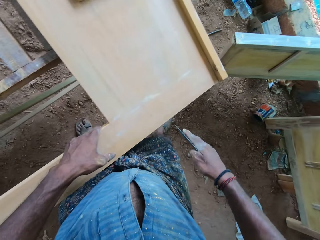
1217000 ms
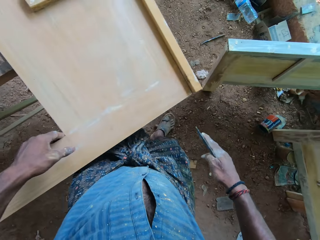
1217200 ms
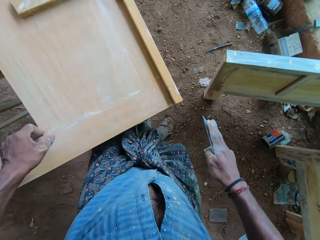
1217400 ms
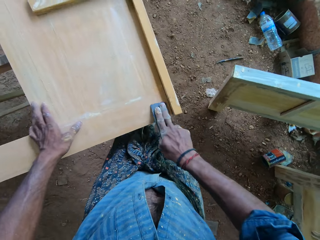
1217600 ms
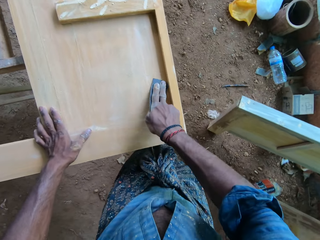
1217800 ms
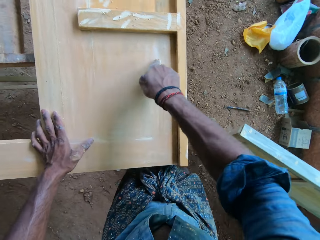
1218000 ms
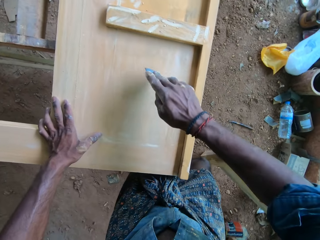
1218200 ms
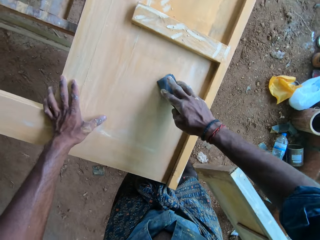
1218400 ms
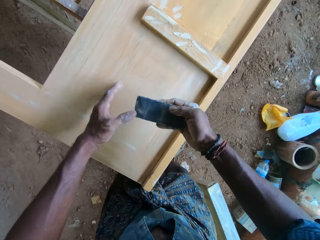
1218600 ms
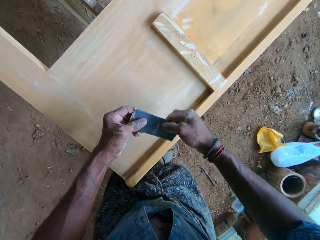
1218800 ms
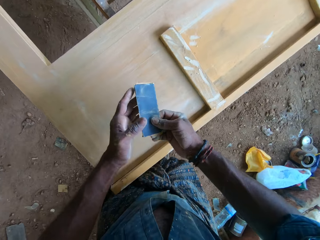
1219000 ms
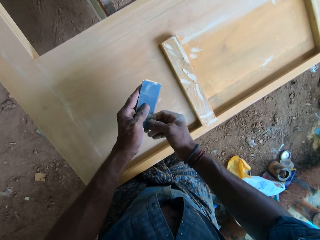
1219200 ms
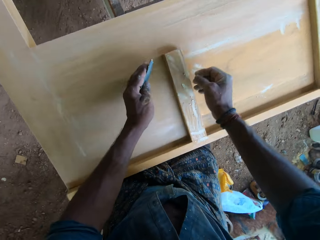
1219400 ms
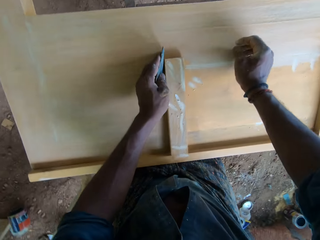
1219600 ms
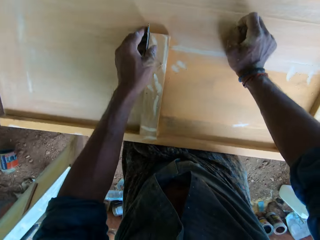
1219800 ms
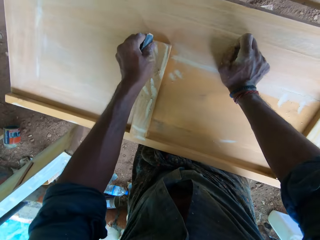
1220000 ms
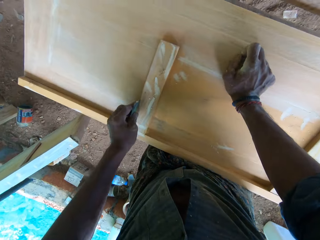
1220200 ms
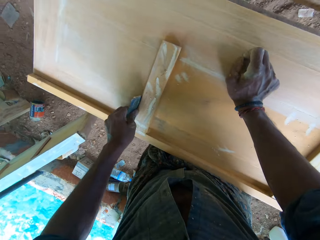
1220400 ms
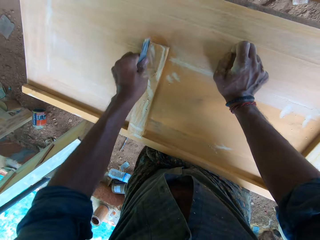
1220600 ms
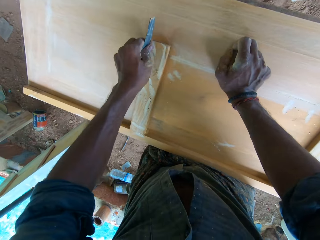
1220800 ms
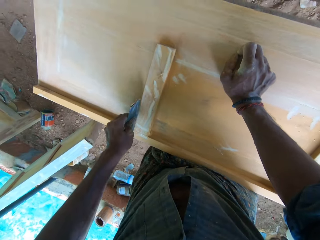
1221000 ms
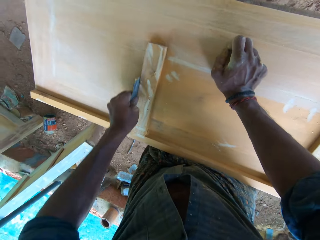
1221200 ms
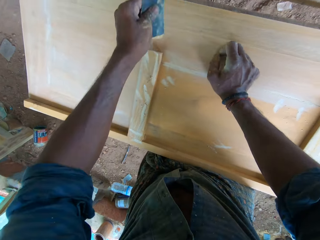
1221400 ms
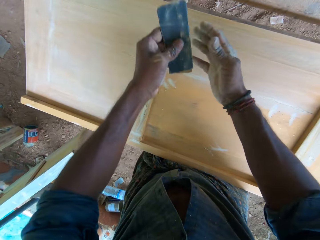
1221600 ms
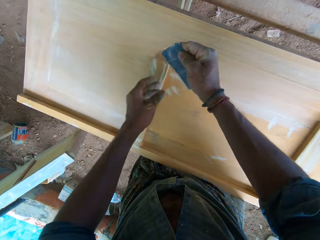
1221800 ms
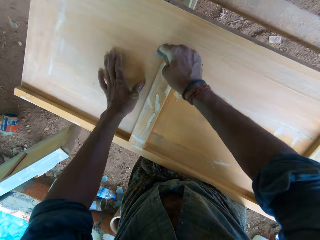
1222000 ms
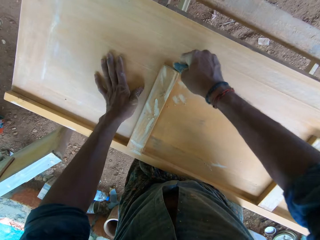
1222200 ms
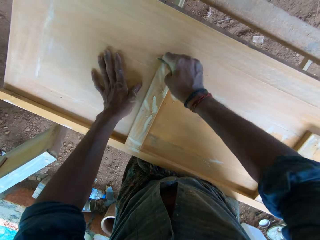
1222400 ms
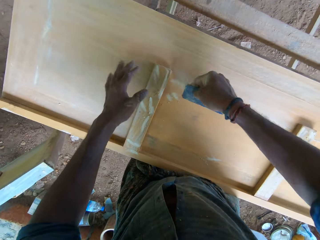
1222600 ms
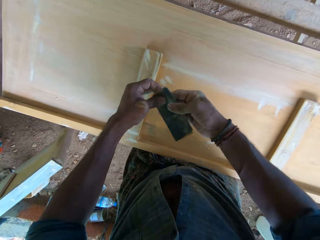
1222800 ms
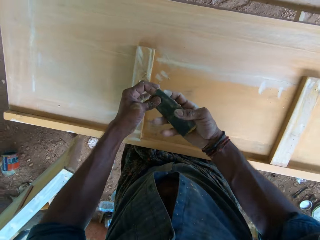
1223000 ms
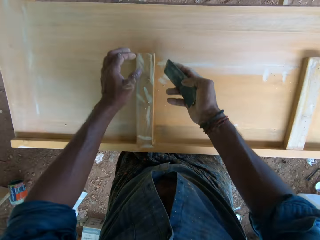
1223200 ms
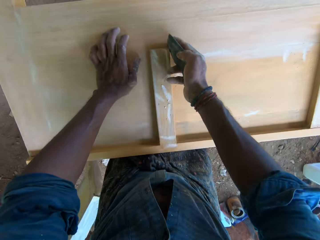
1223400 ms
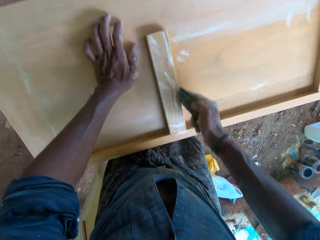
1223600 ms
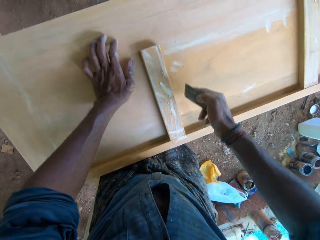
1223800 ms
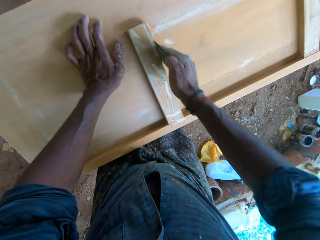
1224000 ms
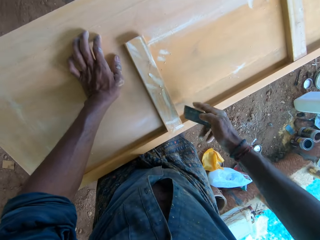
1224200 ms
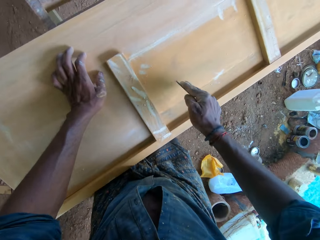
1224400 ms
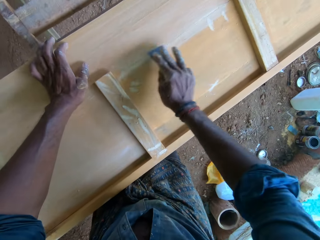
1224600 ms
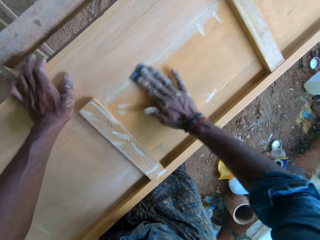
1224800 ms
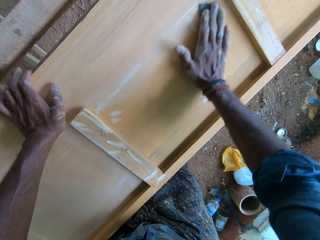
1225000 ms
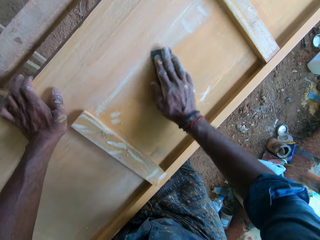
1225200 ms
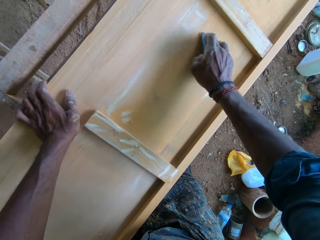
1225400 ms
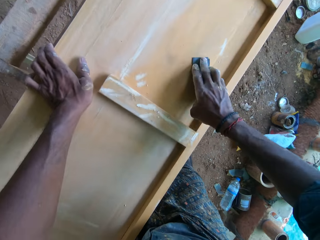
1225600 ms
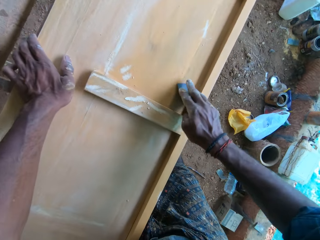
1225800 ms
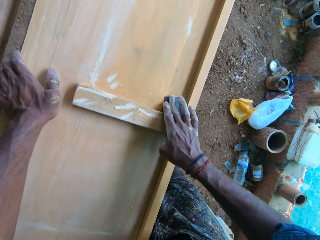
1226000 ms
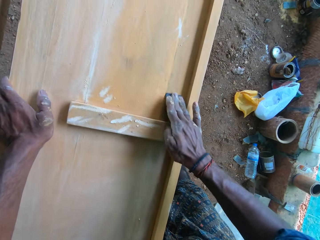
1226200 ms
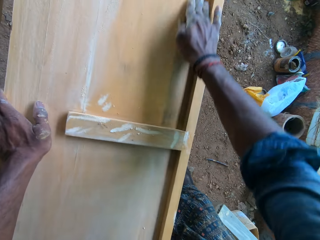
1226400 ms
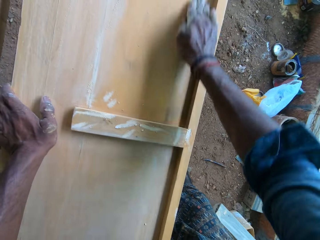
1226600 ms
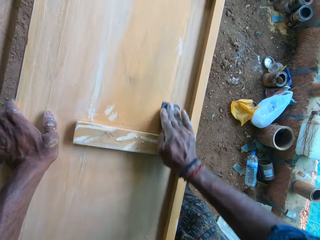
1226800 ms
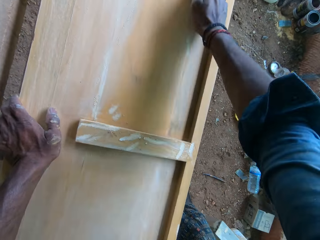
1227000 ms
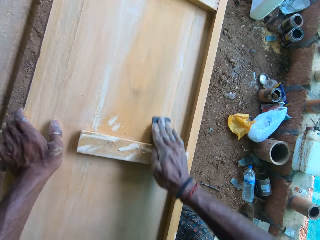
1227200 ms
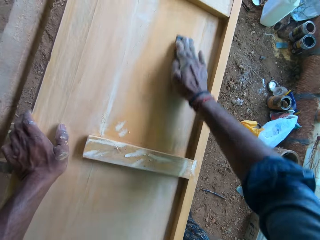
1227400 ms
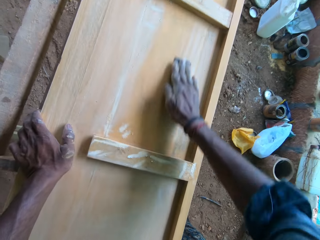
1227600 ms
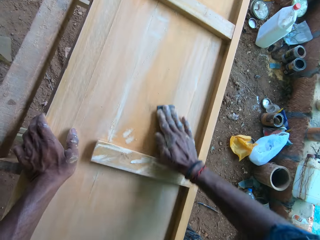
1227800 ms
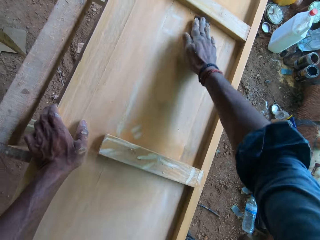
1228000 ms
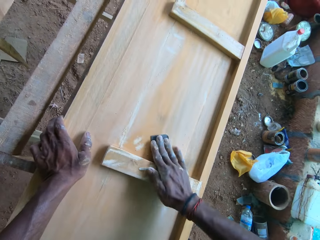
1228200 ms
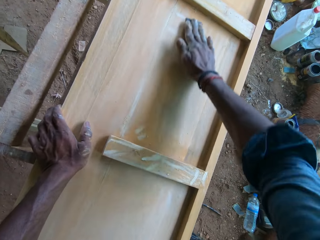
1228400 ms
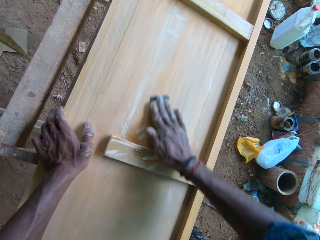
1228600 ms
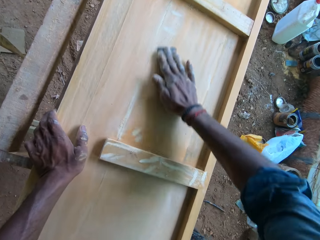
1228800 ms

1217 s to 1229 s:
The camera wearer passes the sandpaper from his right hand to his left hand. He sands the wooden table with the sandpaper in his left hand. He passes the sandpaper from his left hand to his right hand. He touches the wooden table with his left hand. He sands the wooden table with the sandpaper in his right hand. He passes the sandpaper from his right hand to his left hand. He takes the sandpaper from his left hand with his right hand. He touches the wooden bed frame with his left hand. He sands the wooden bed frame with the sandpaper in his right hand.

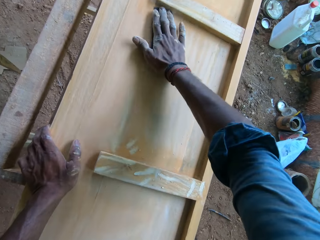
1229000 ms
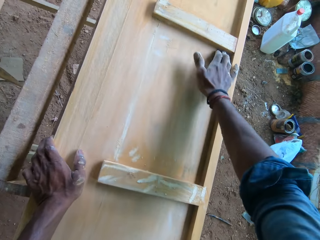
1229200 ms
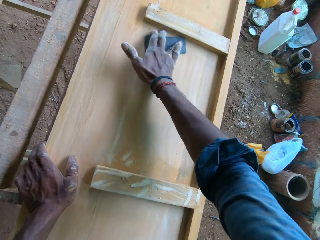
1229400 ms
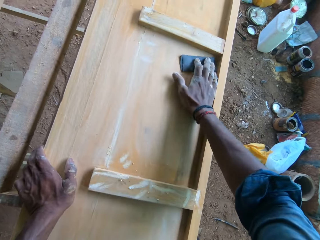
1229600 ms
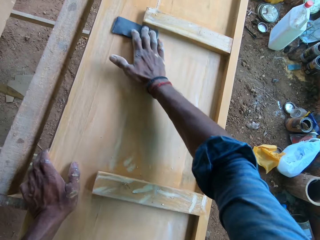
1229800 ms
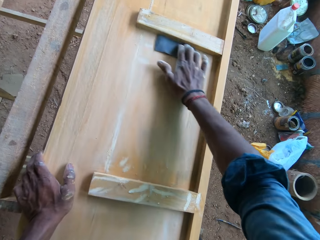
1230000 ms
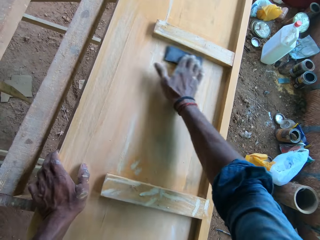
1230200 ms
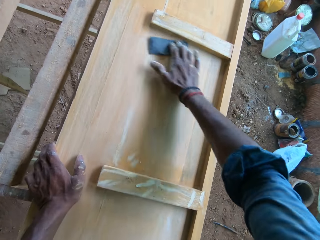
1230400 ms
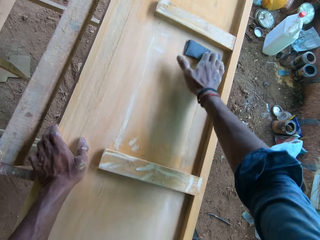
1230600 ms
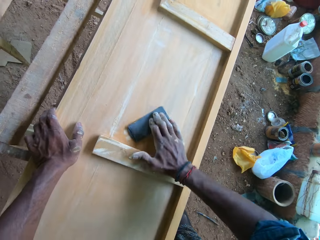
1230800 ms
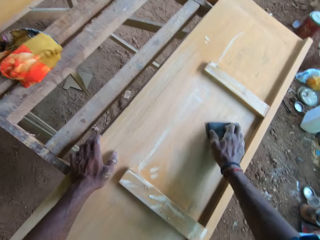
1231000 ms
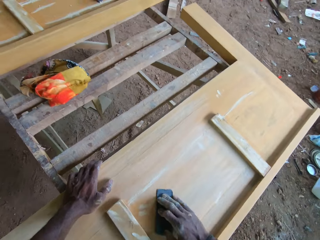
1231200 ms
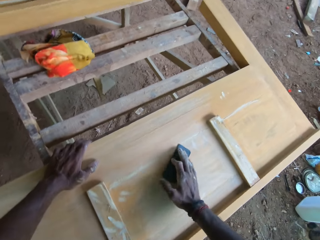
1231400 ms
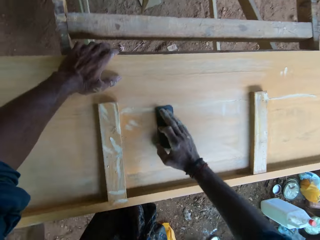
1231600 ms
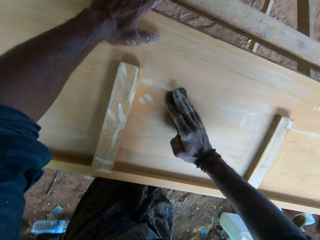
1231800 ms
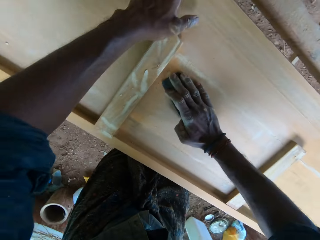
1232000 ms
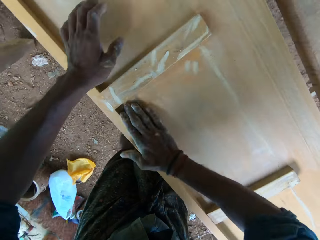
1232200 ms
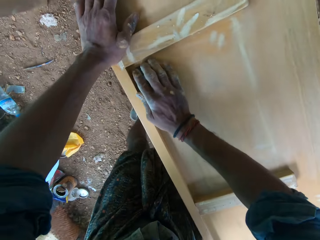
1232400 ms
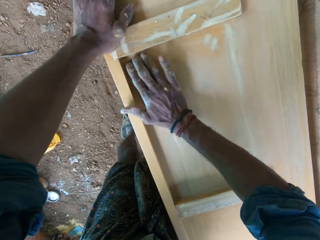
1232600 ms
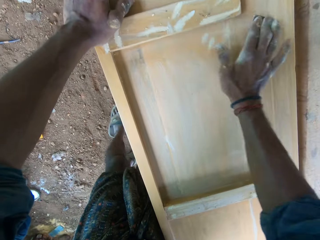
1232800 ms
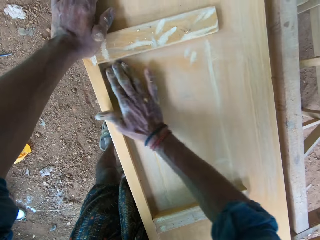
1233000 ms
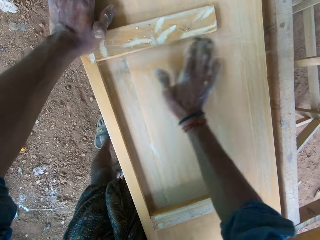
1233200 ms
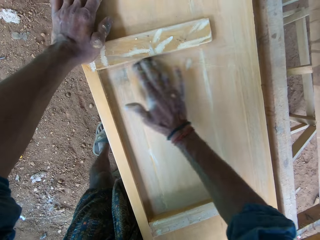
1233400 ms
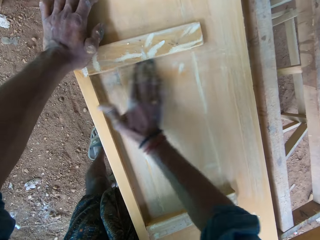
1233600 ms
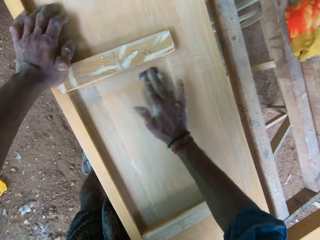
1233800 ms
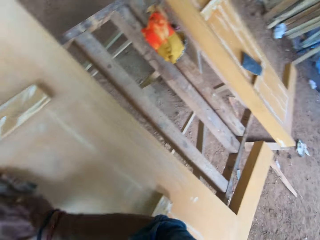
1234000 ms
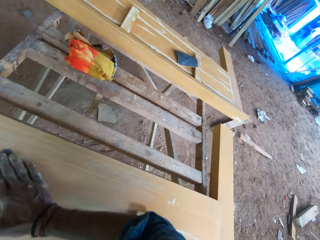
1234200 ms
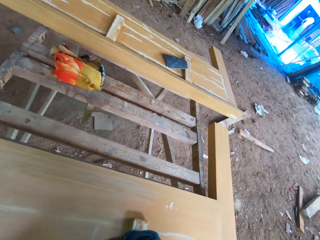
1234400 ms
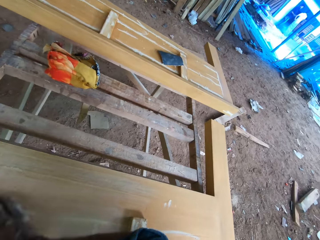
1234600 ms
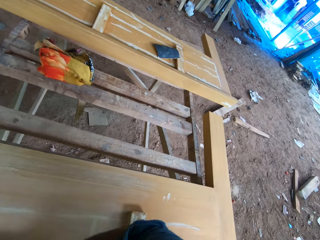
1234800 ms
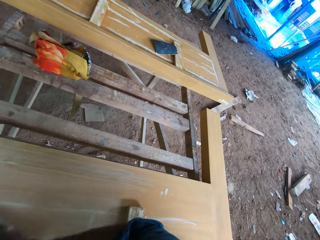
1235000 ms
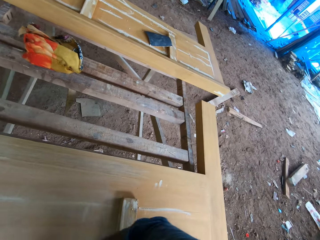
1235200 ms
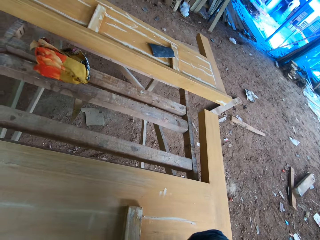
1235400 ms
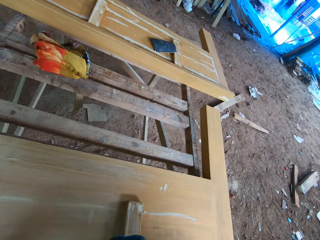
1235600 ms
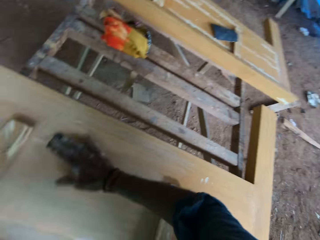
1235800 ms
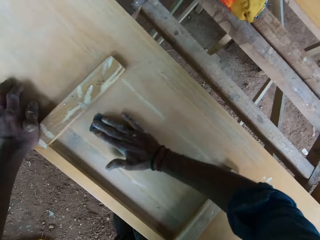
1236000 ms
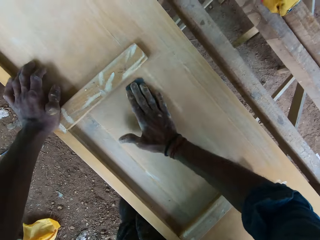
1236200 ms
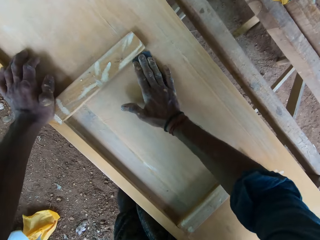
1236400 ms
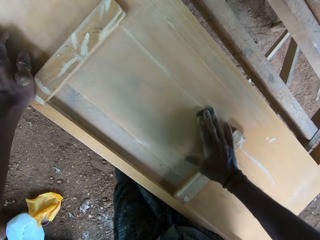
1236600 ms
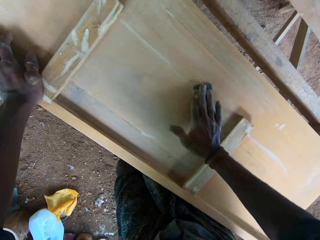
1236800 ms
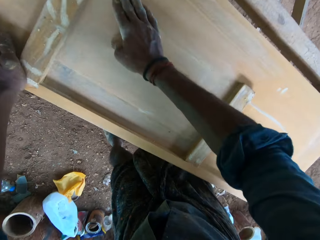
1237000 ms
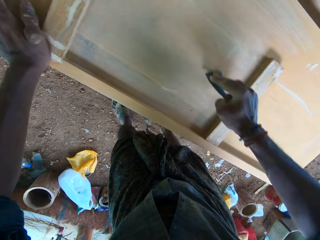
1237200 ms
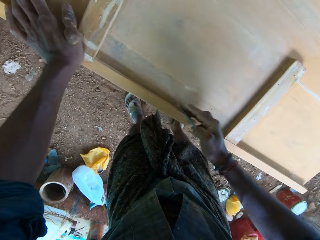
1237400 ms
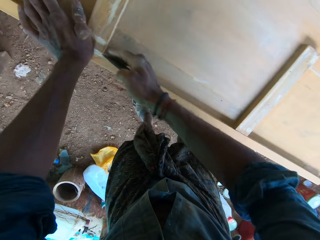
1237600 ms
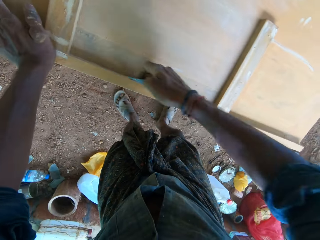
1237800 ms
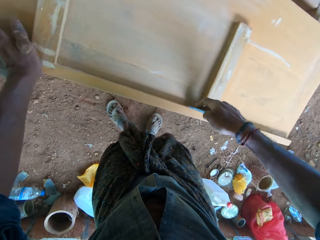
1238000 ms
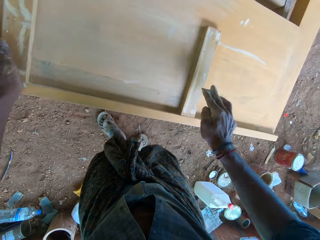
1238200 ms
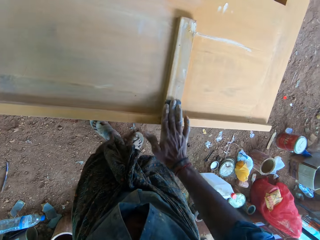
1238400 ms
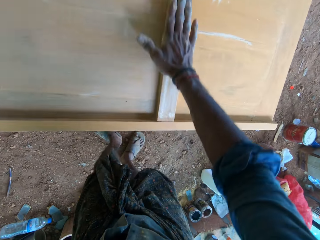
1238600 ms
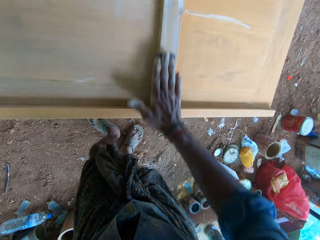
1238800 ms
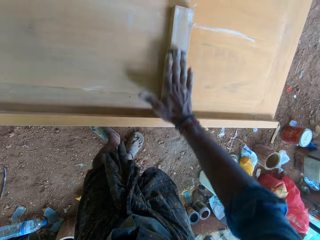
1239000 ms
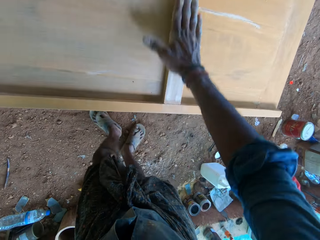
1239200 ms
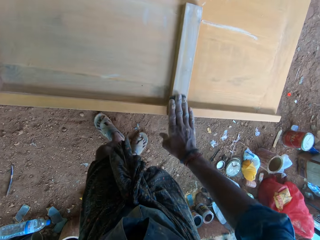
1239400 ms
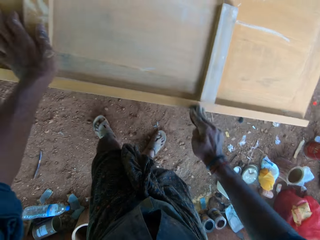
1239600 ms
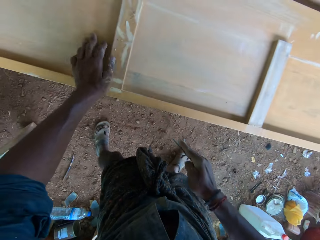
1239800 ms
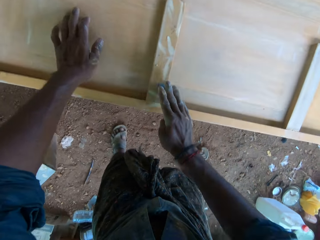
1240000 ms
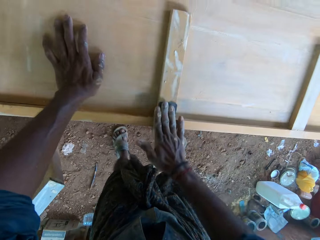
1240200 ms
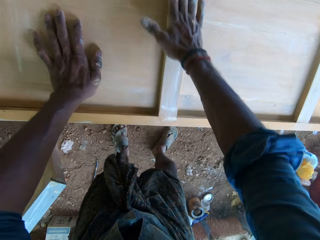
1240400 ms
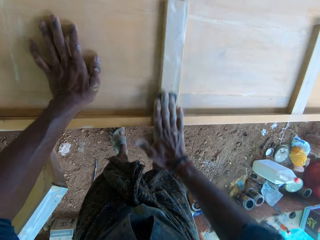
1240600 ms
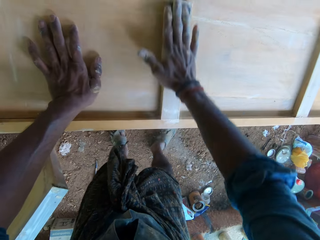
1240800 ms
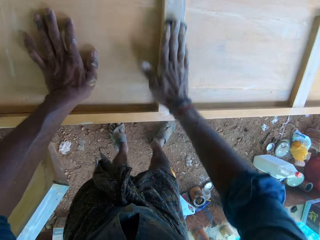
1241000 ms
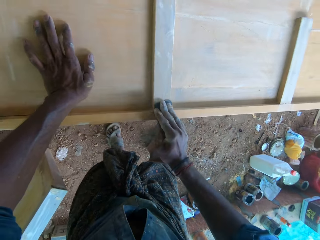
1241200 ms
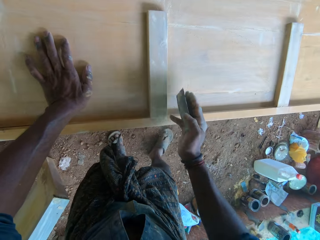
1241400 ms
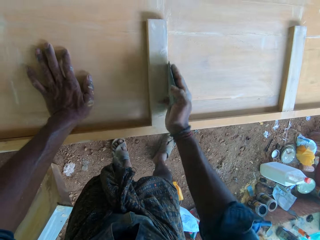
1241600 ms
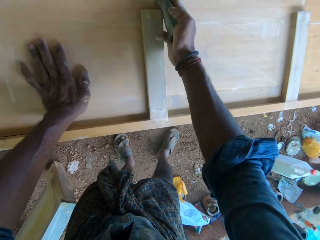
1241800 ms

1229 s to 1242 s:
The camera wearer puts his left hand on the wooden bed frame. He puts his left hand on the wooden bed frame again.
